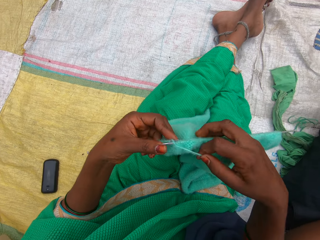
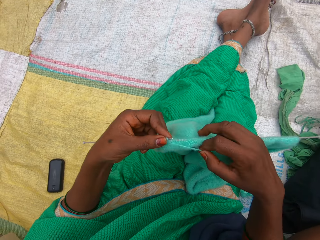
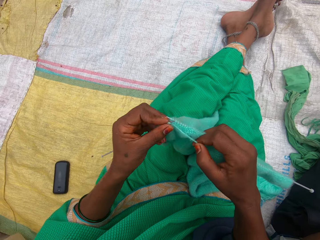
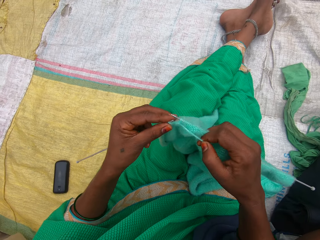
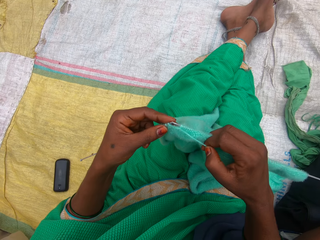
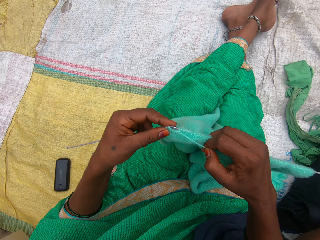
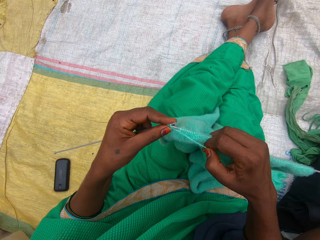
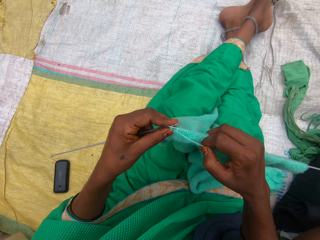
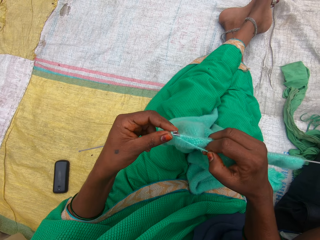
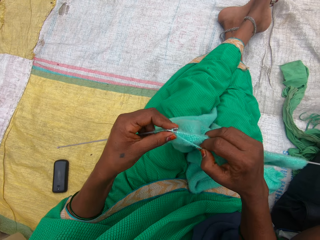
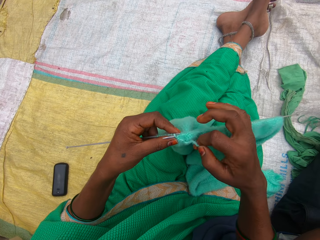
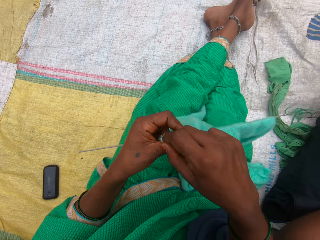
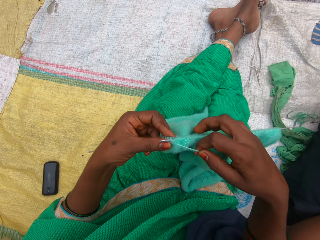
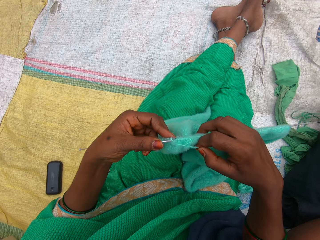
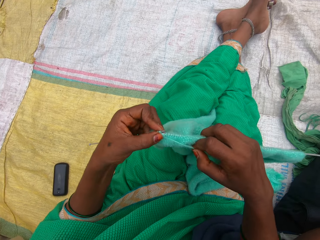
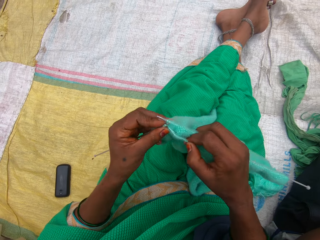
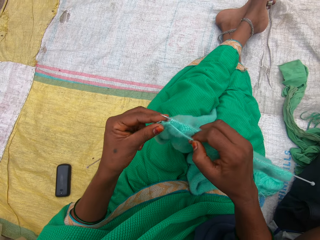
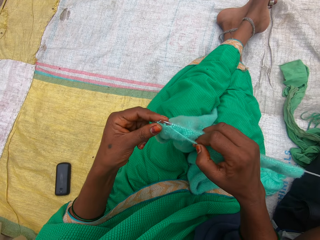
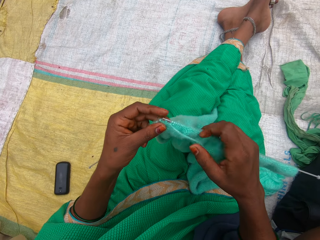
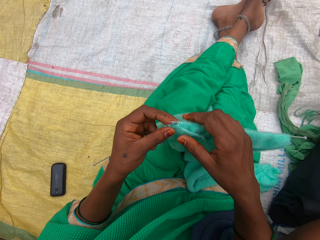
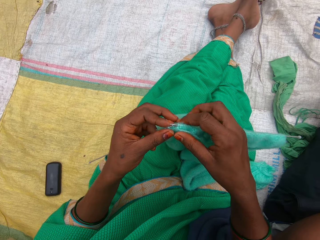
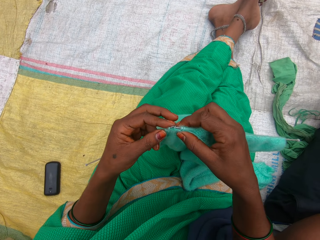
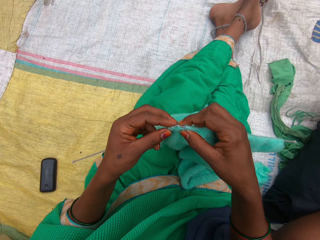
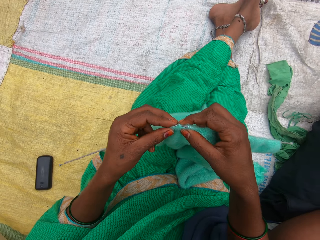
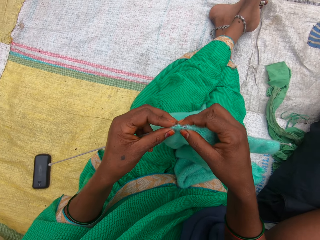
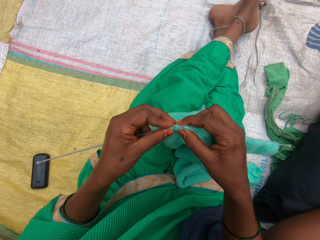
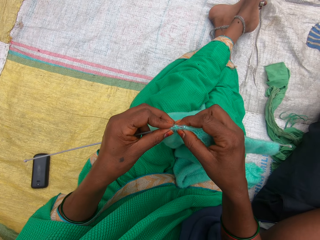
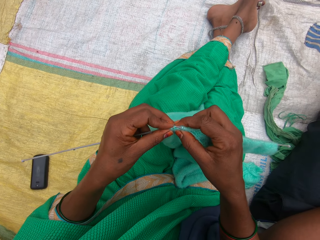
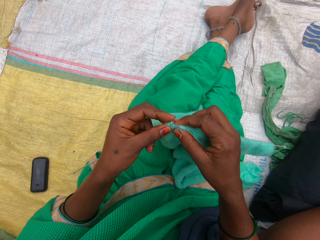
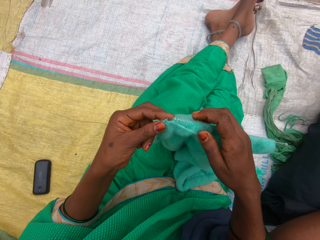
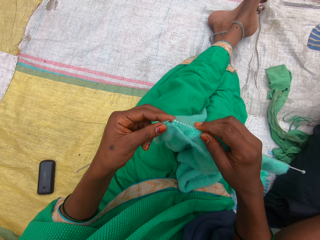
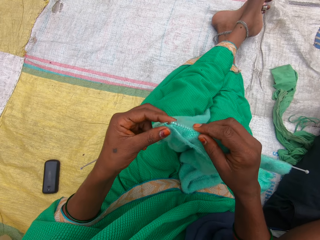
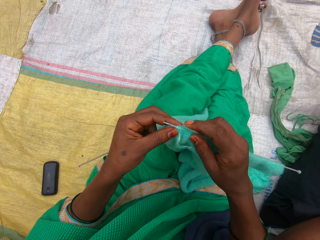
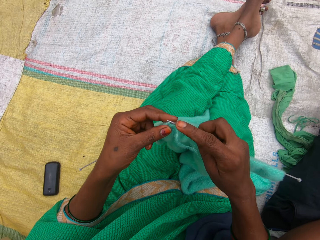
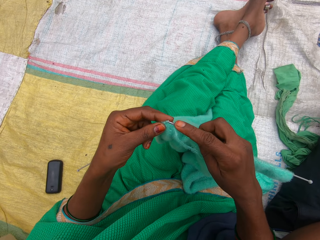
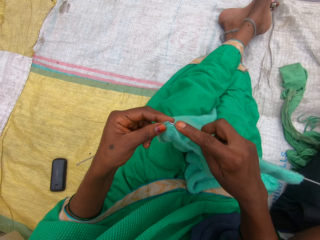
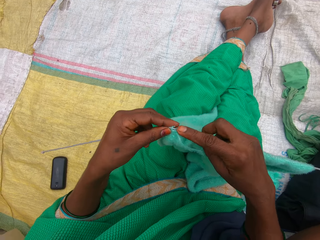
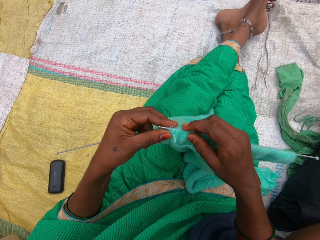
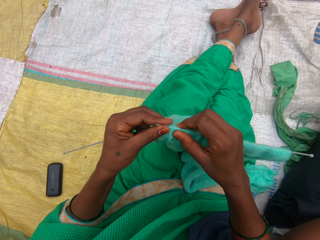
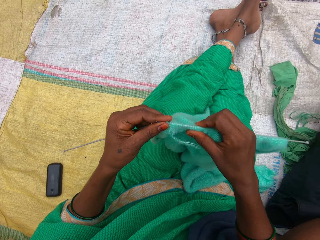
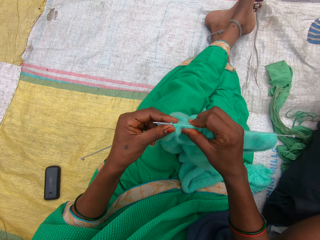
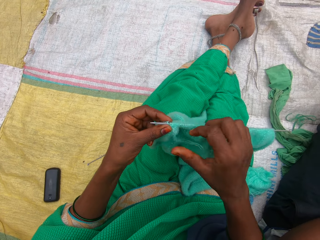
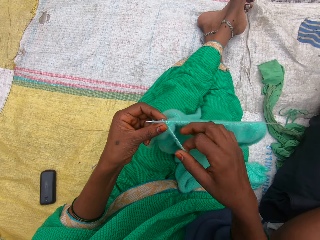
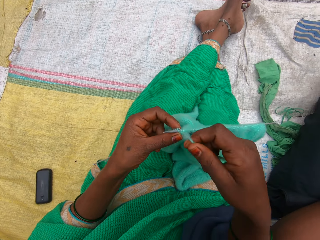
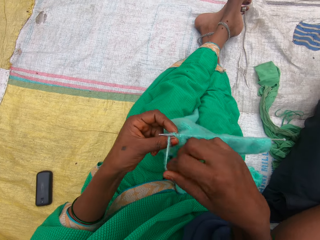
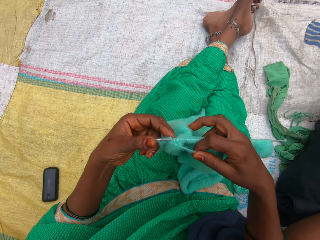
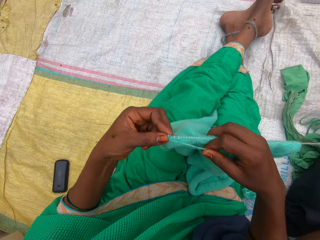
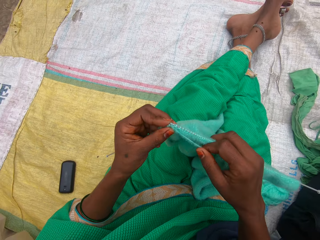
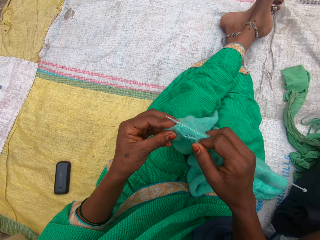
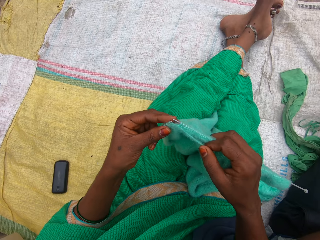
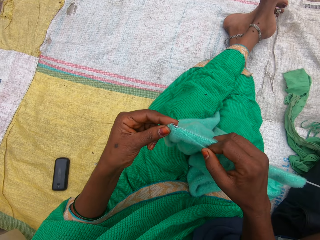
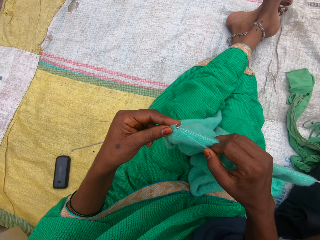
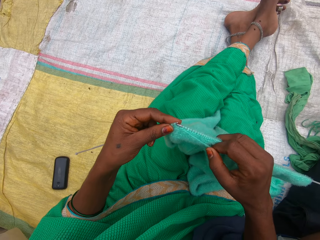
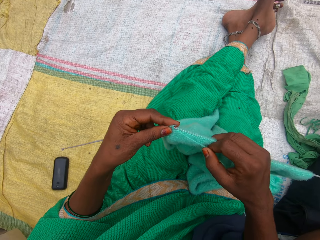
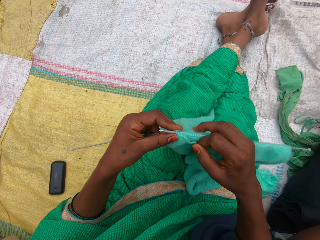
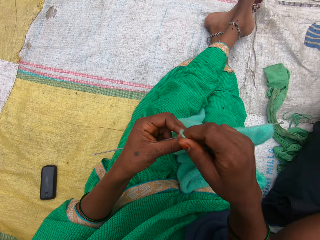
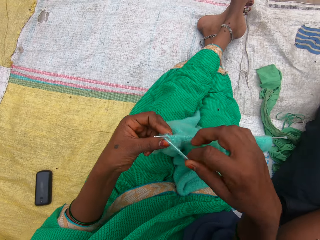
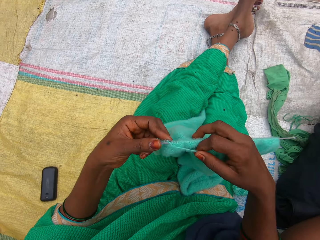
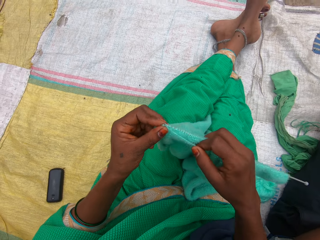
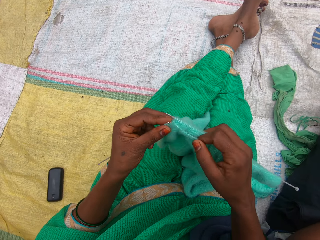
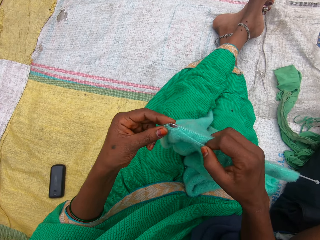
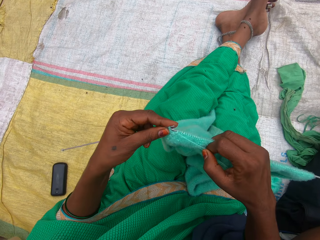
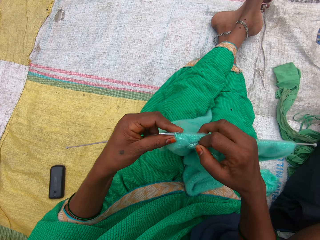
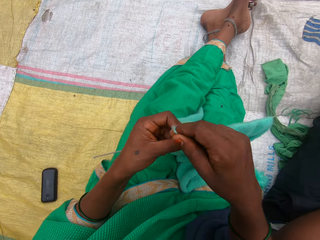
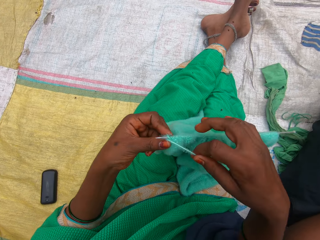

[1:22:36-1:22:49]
The camera wearer straightens the fabric. They knit the fabric.

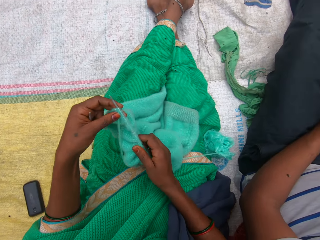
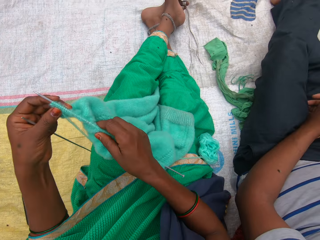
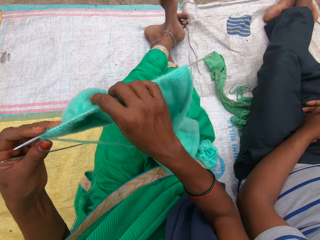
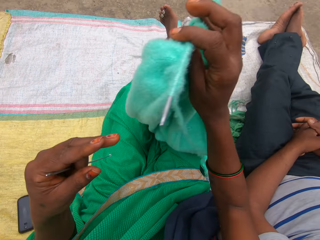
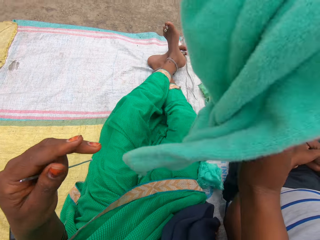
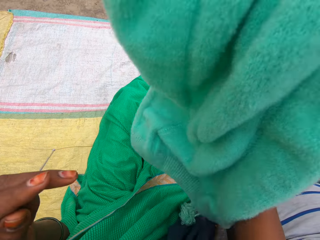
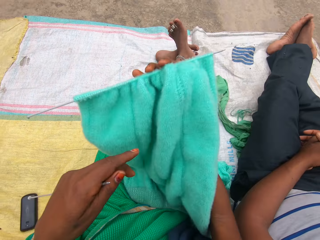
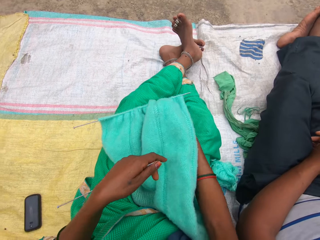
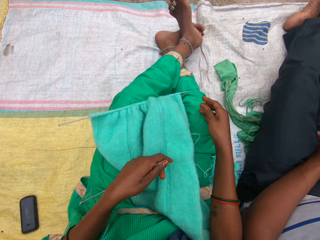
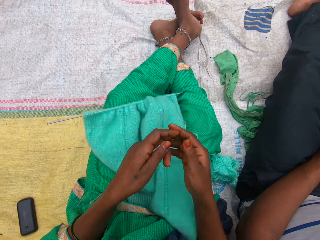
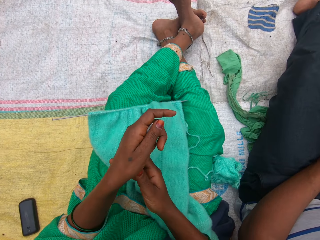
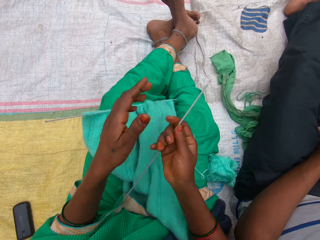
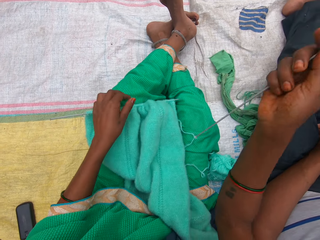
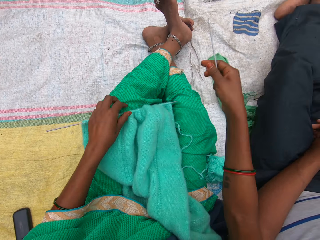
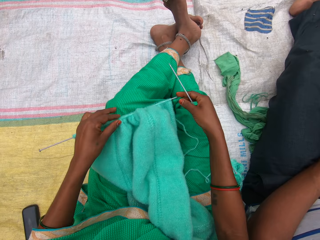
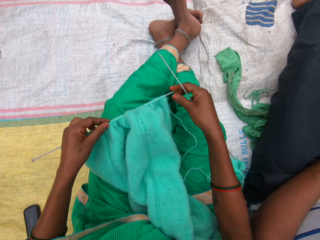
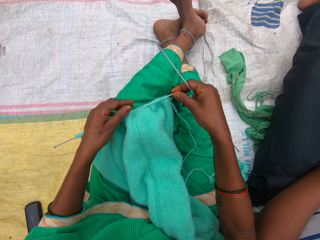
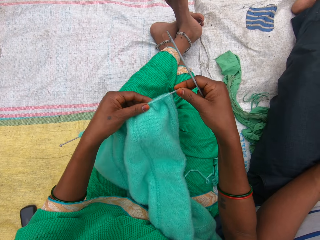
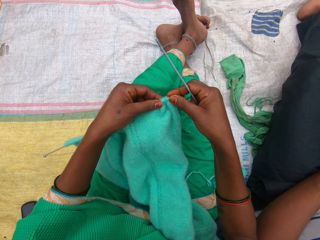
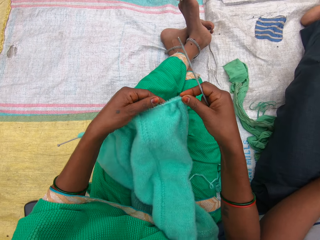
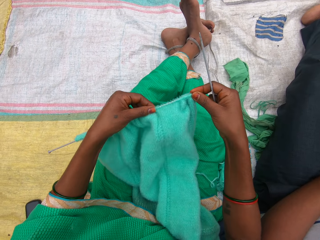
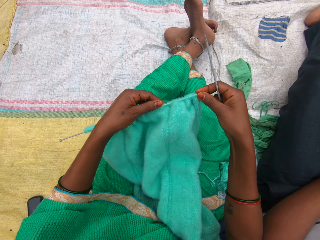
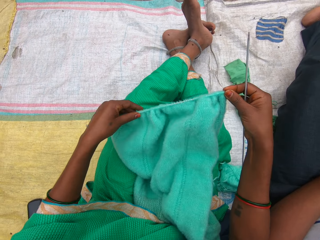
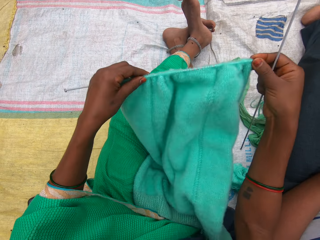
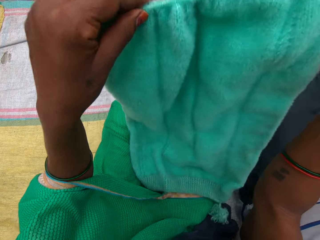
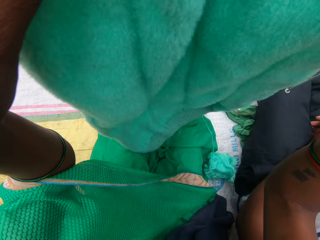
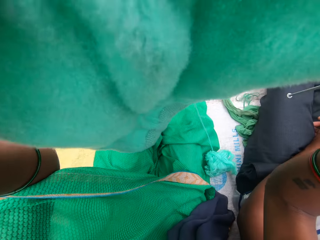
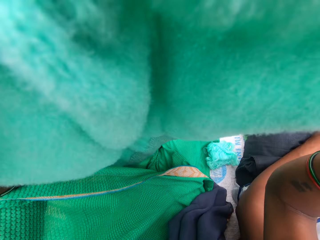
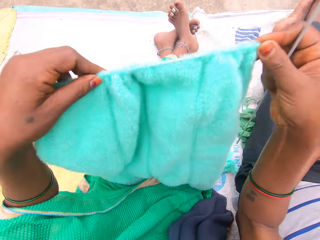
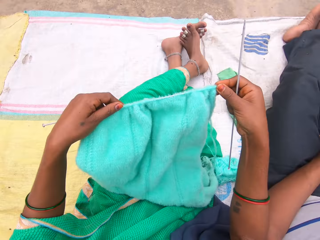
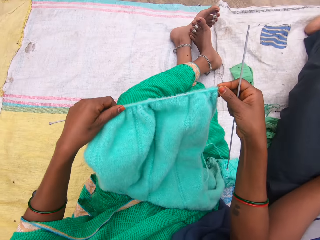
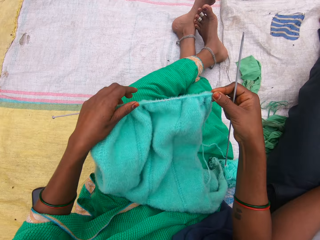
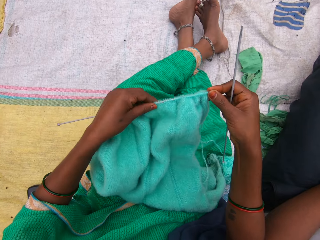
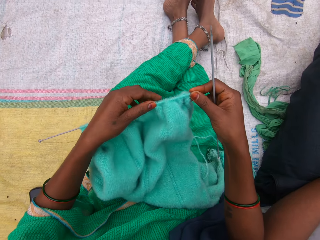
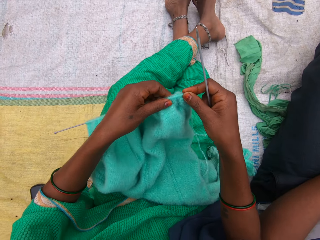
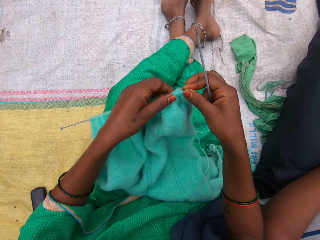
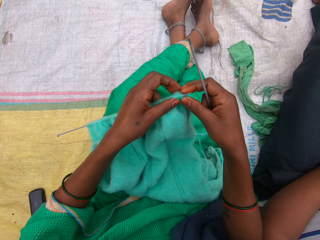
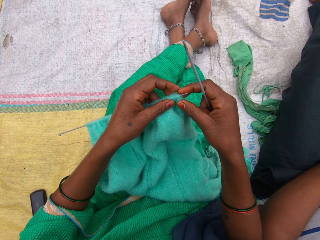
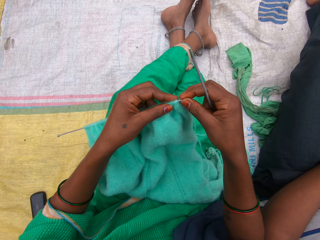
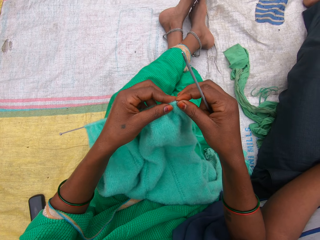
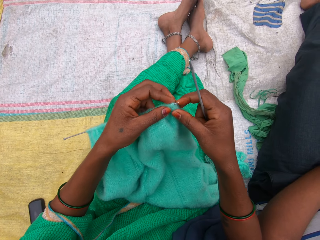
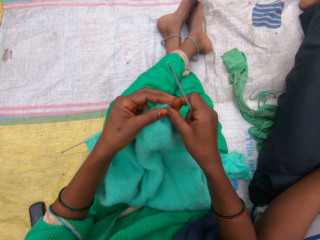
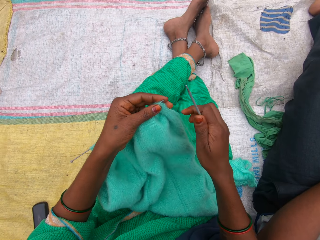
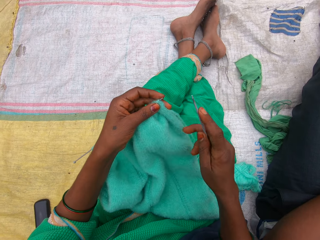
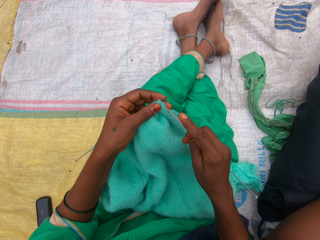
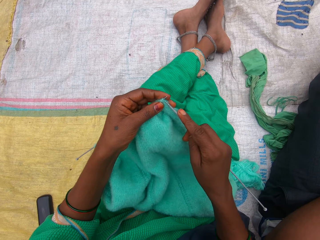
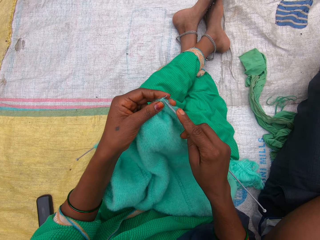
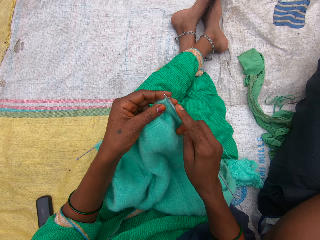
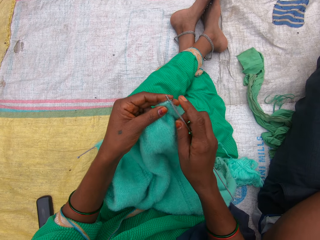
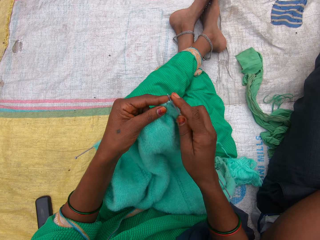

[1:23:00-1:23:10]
The camera wearer straightens the fabric. She flips the yarn with her right hand. She lifts the fabric. She drops the yarn on her thigh. She passes one of the knitting pins to her right hand from her left. She picks up the yarn with her left hand. She straightens the fabric. She adjusts the yarn with both her hands. She lifts the fabric. She knits the yarn with both hands.
